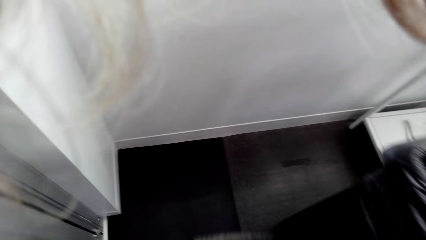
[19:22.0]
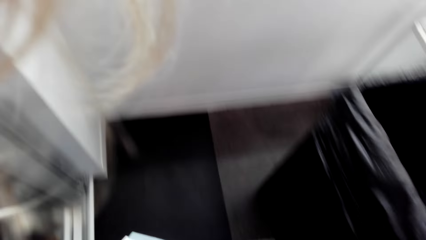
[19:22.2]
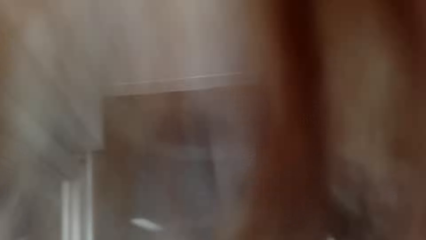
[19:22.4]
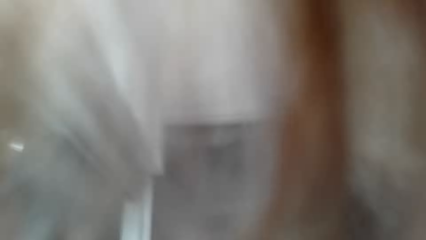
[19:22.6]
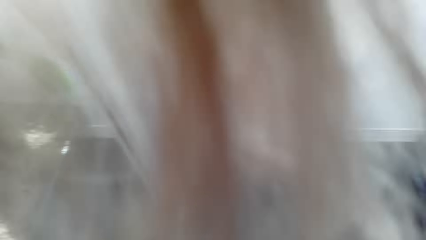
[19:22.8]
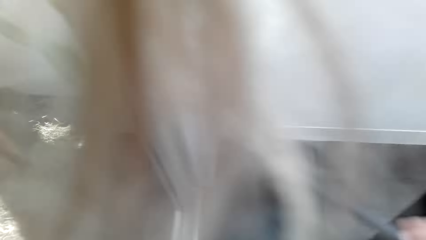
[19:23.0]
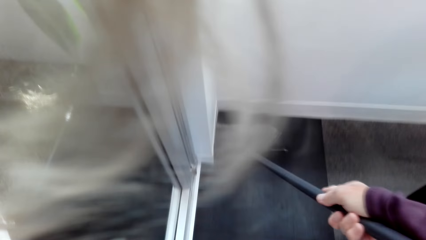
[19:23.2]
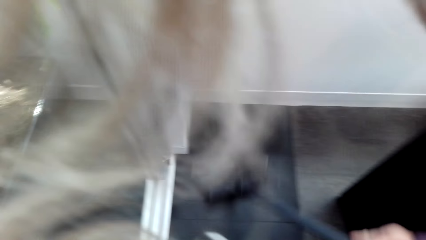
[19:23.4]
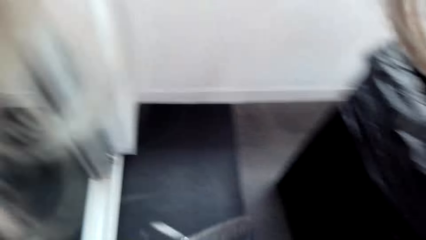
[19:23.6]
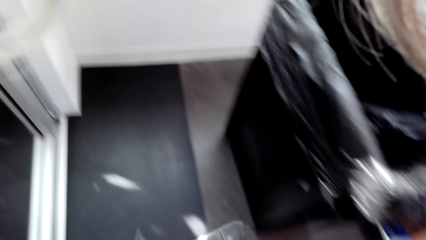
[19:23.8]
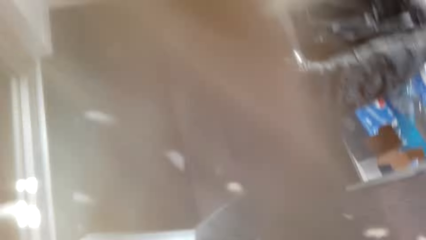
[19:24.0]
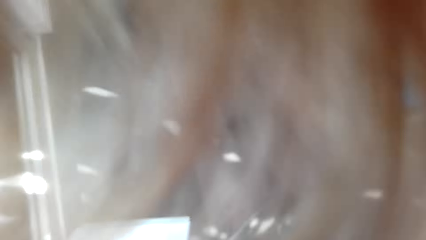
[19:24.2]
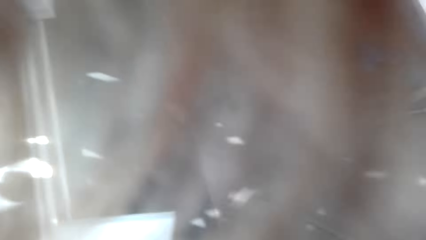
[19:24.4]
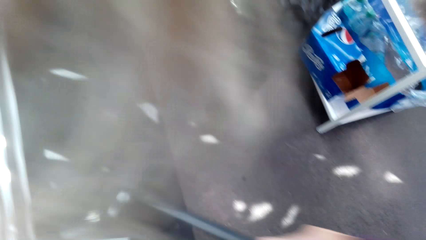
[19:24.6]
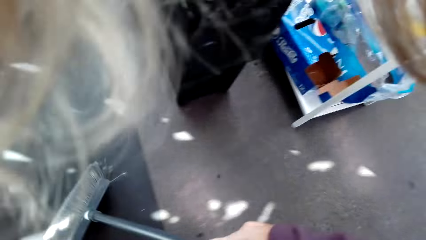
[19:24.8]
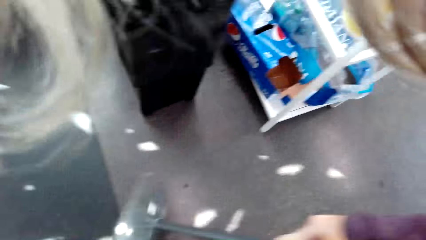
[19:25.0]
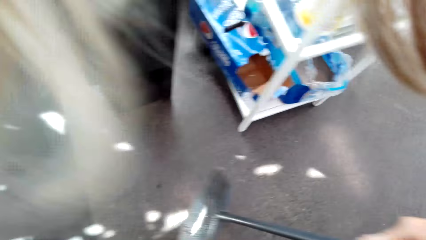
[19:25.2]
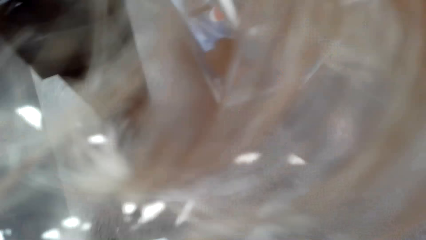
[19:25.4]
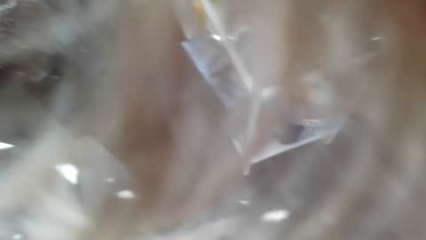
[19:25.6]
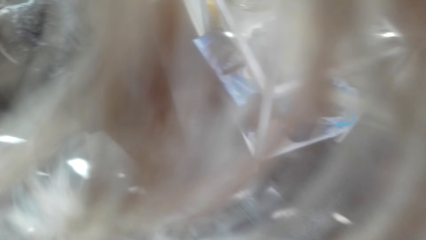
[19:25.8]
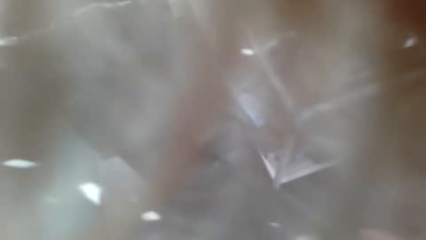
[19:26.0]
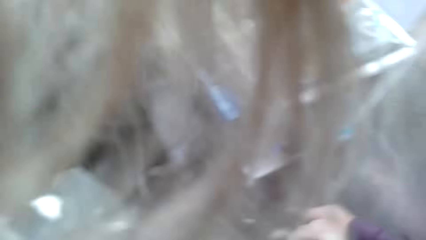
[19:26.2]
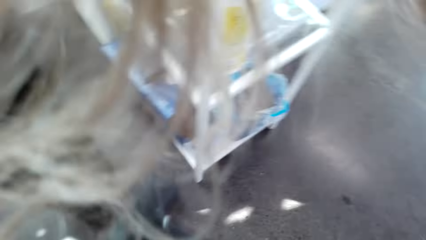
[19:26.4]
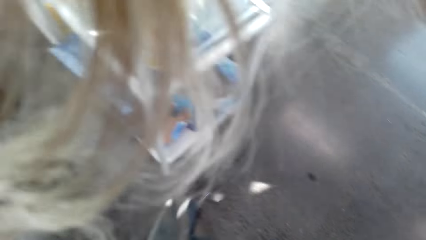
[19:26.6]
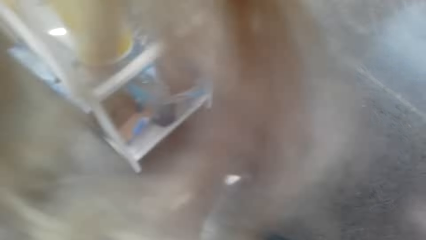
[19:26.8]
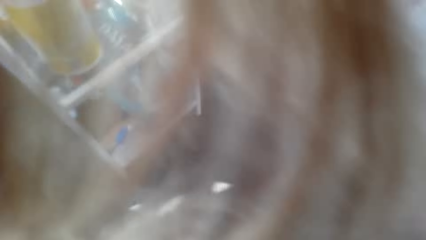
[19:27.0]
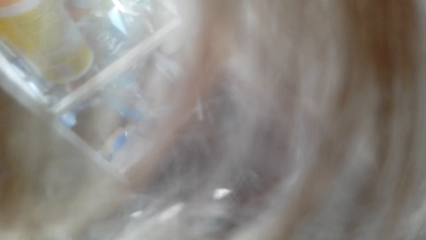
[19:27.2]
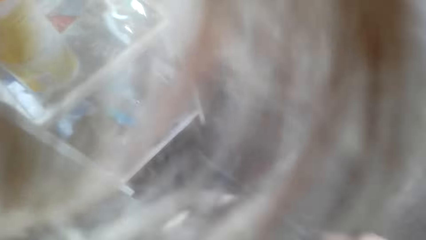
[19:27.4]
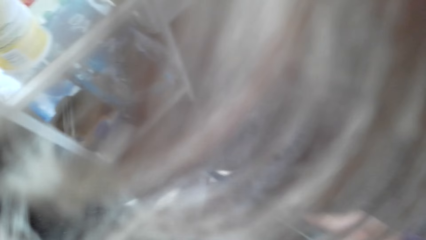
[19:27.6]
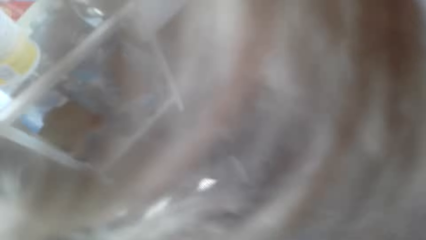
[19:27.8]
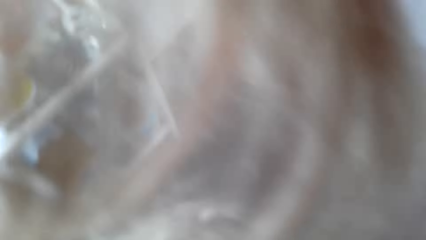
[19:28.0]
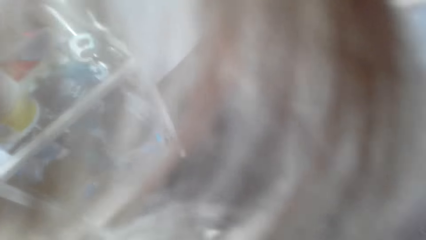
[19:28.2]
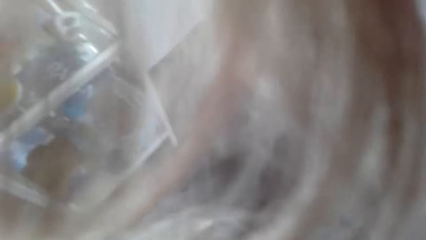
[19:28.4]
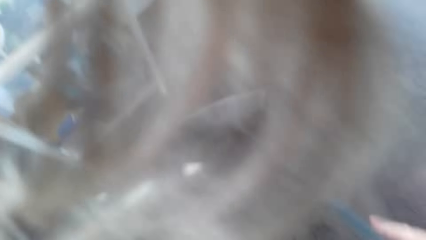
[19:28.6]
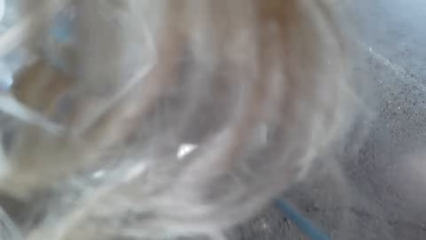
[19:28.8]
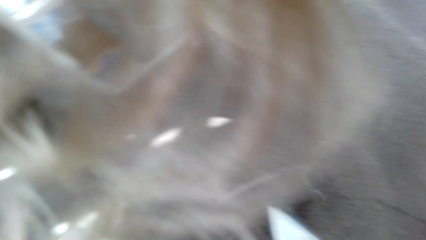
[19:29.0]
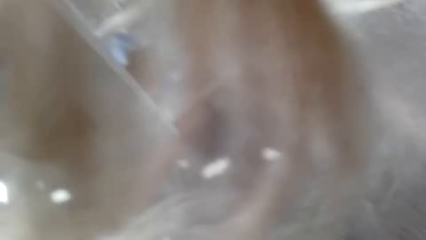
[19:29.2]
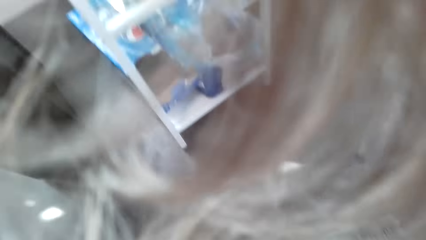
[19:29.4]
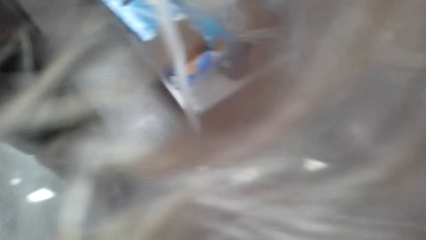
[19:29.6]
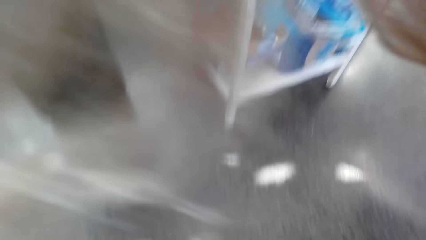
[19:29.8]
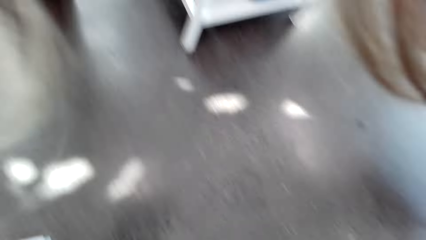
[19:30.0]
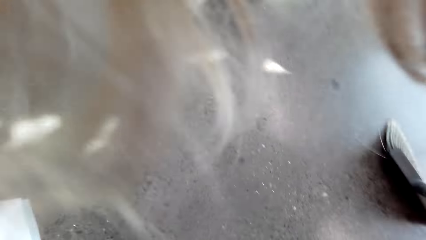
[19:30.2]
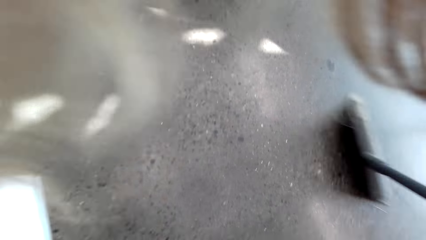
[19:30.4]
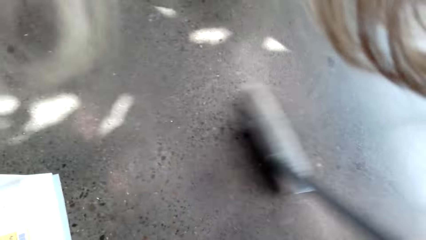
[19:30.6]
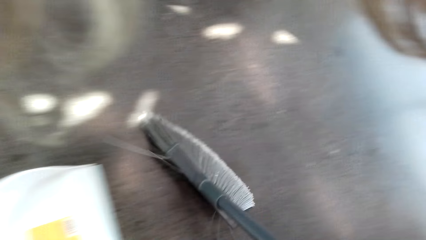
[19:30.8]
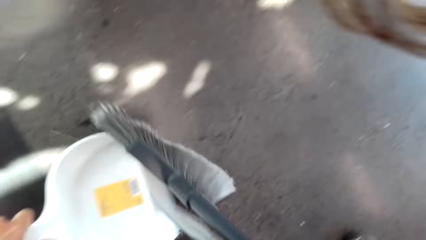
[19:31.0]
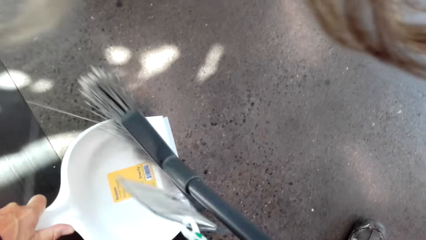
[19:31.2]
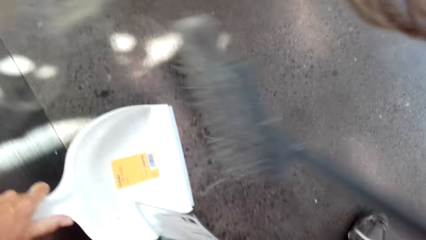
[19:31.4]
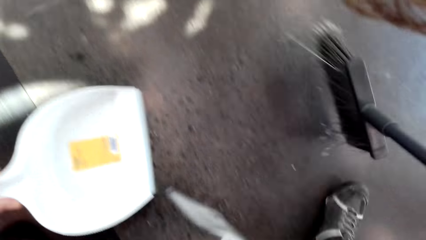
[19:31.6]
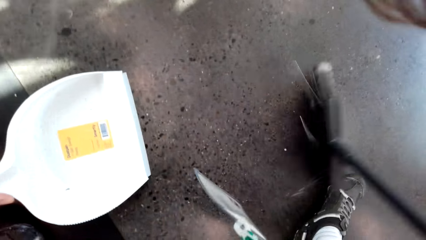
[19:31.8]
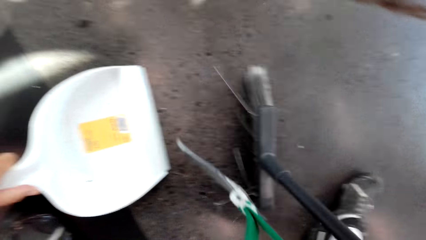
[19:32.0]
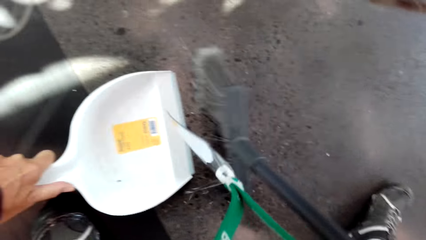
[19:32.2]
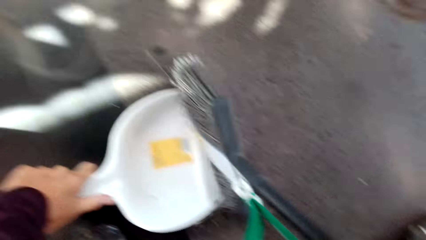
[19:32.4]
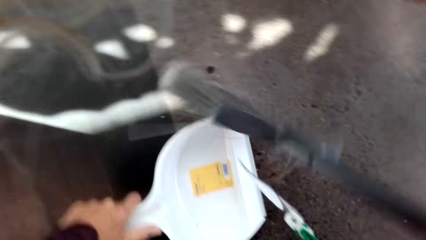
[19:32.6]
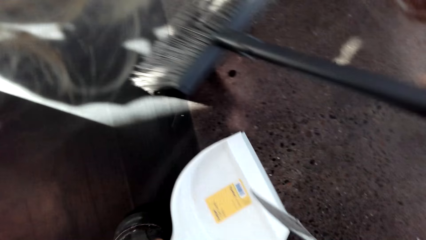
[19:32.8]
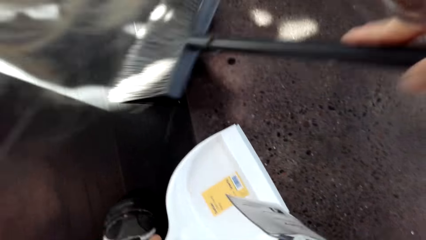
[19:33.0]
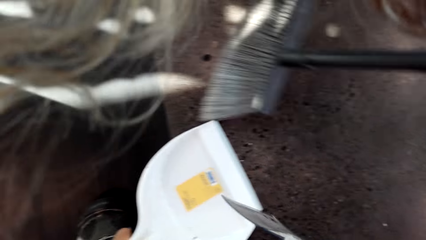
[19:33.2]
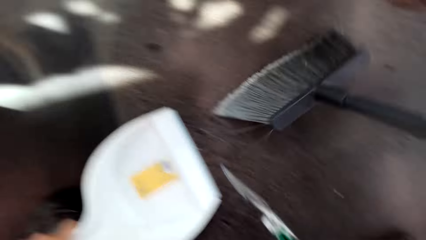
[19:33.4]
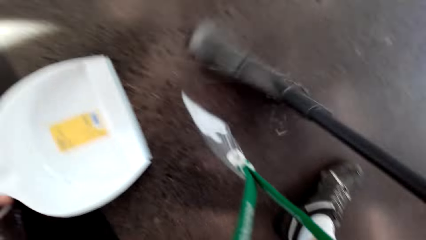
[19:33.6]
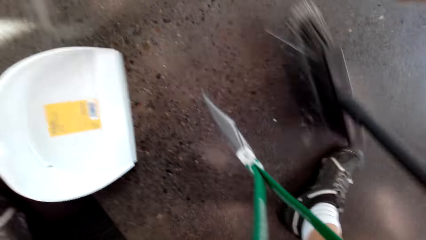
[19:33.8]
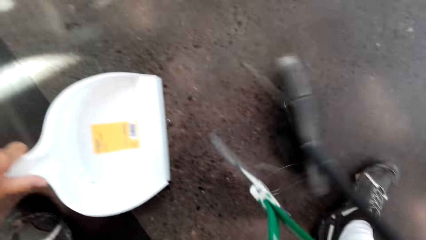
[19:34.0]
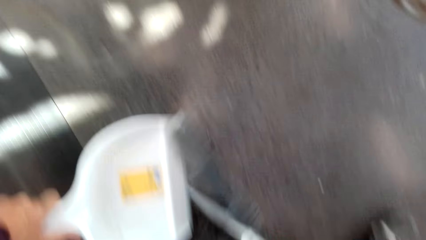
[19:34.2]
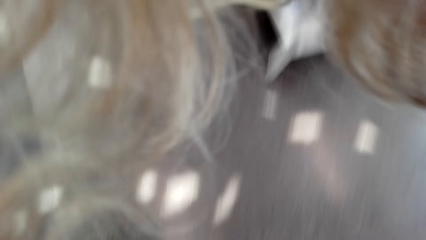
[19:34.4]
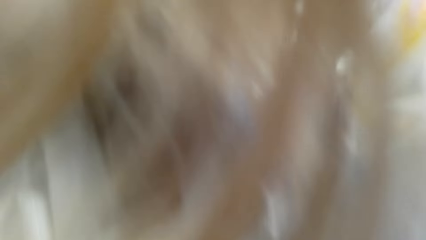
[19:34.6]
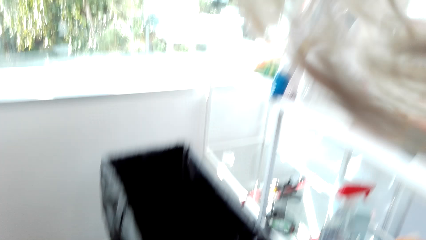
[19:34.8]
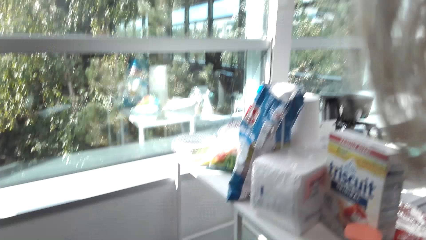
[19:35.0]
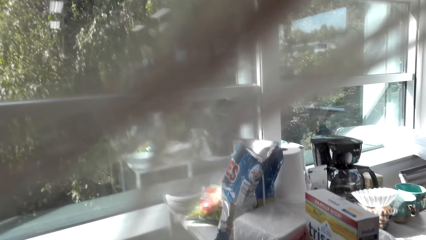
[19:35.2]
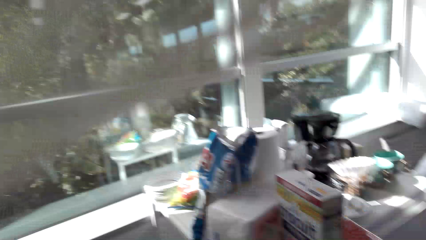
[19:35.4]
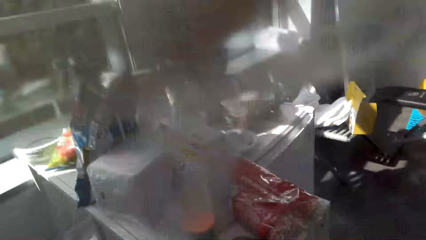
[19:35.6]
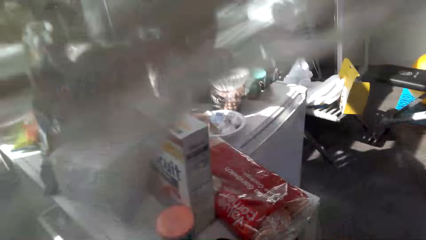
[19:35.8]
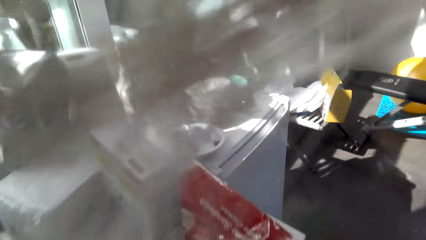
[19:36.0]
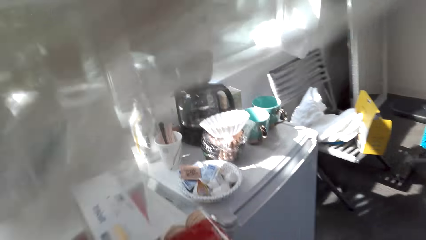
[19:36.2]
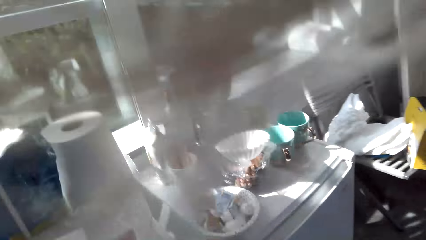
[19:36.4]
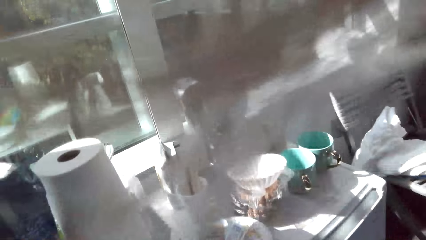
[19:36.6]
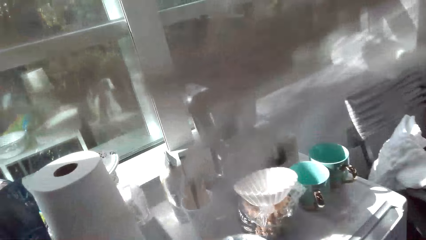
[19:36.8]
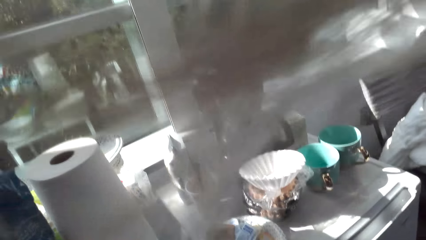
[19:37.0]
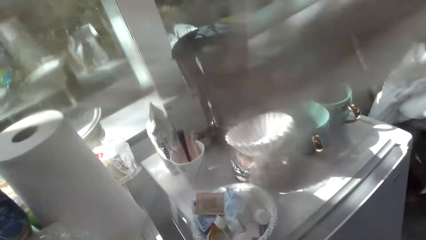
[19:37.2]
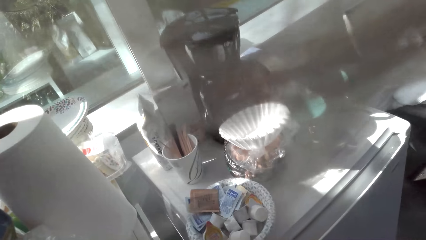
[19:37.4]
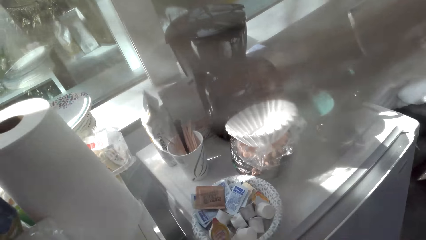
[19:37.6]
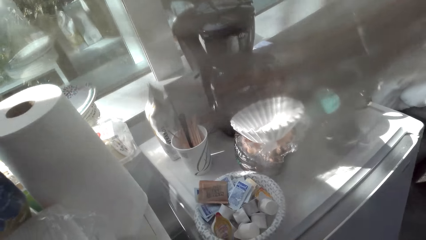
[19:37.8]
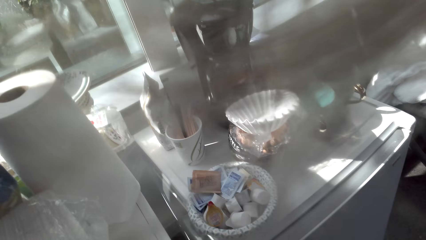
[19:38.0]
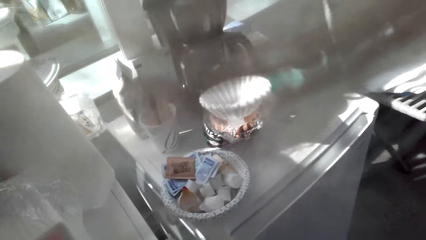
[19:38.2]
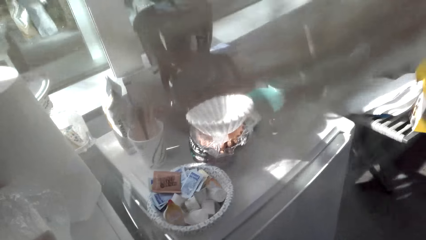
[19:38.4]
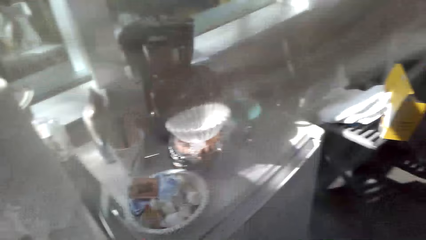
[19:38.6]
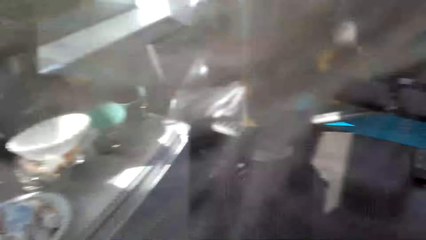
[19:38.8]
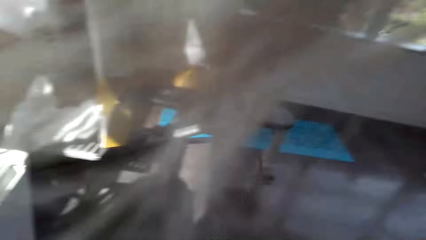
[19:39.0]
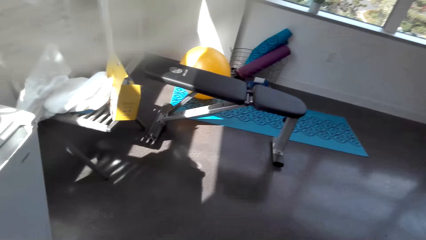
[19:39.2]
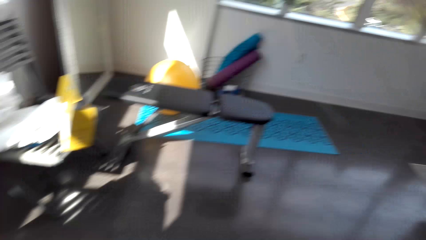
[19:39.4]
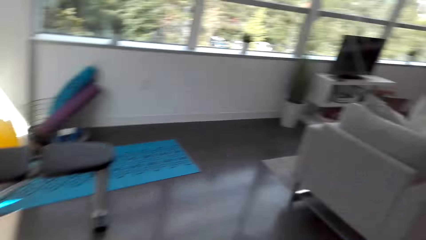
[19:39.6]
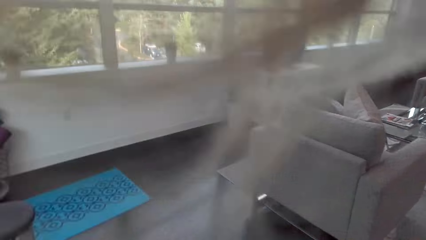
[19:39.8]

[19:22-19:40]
The camera wearer sweeps the floor. They collect trash with a dustpan. They walk towards the kitchen. They stand beside the table.
